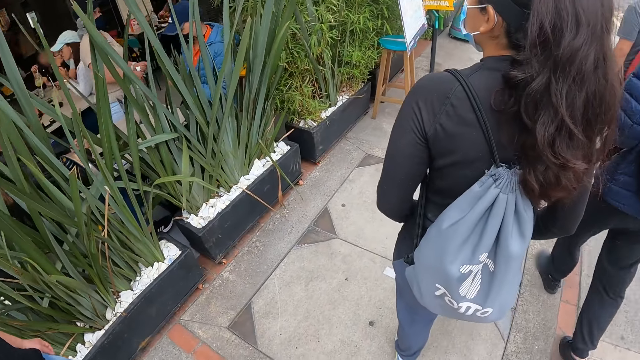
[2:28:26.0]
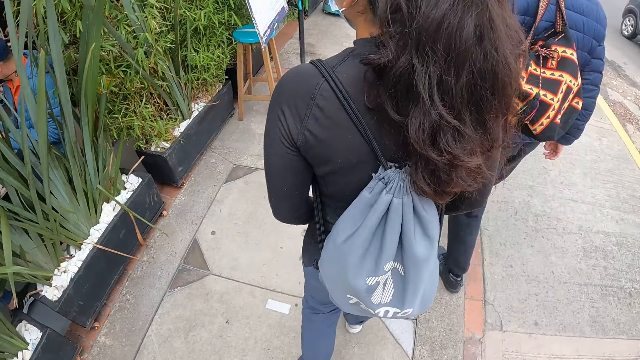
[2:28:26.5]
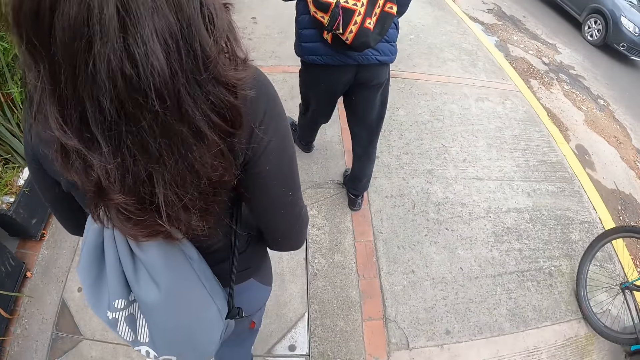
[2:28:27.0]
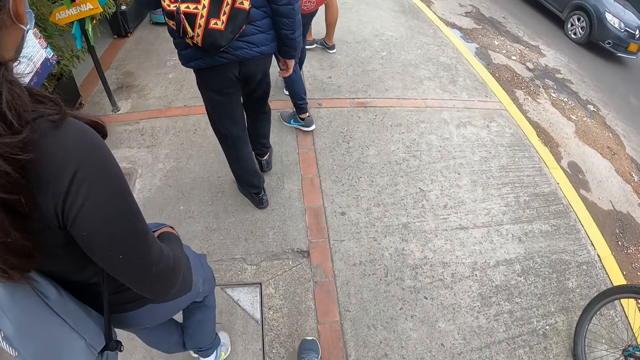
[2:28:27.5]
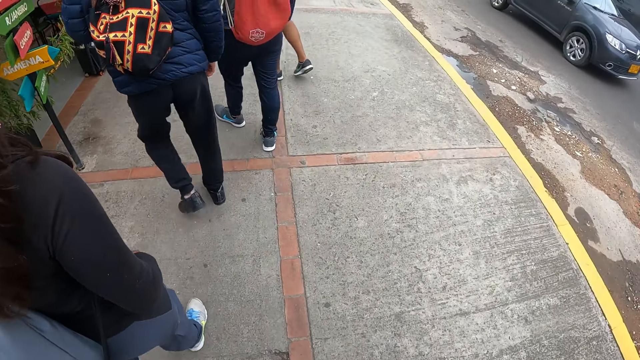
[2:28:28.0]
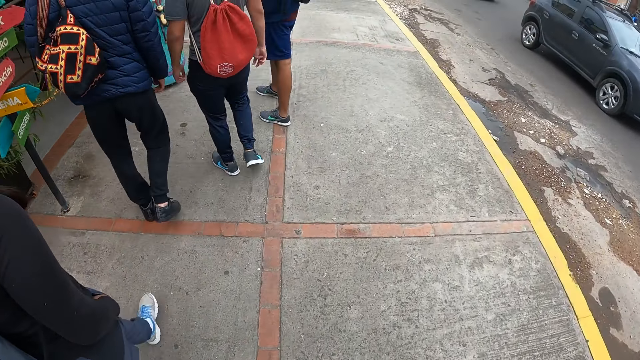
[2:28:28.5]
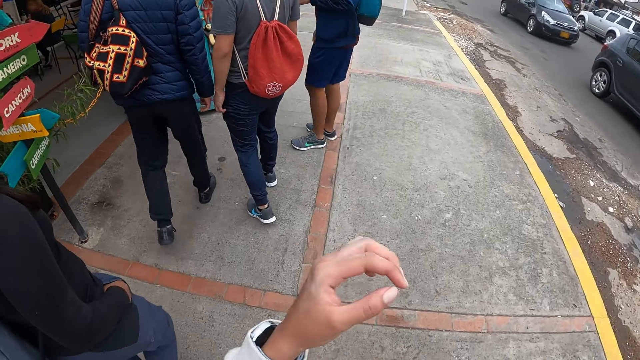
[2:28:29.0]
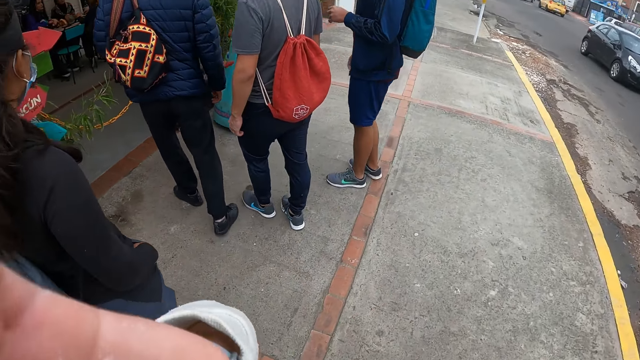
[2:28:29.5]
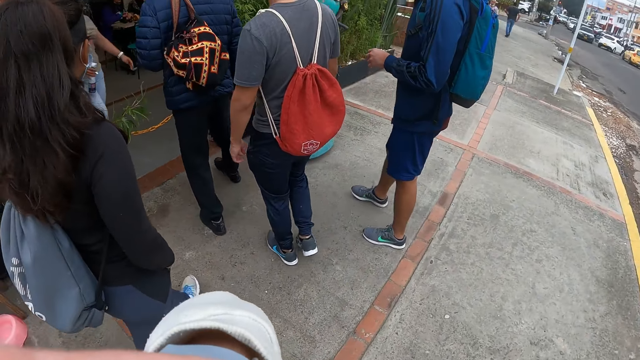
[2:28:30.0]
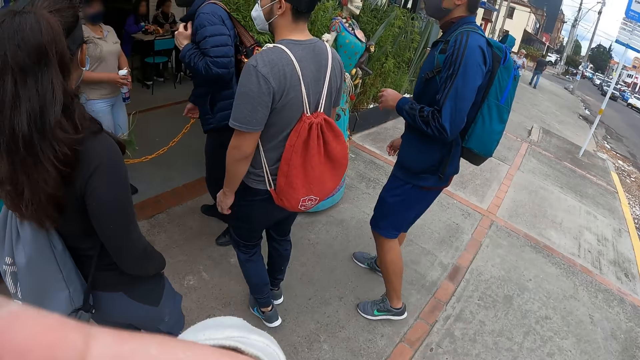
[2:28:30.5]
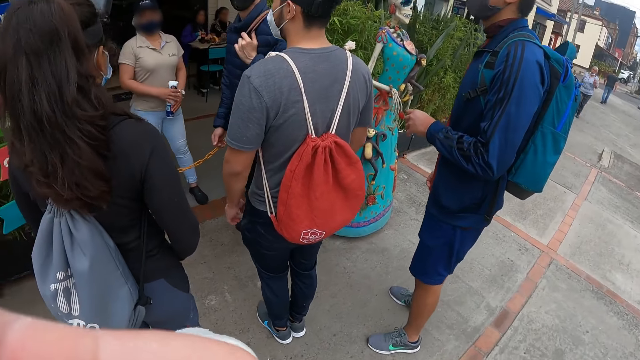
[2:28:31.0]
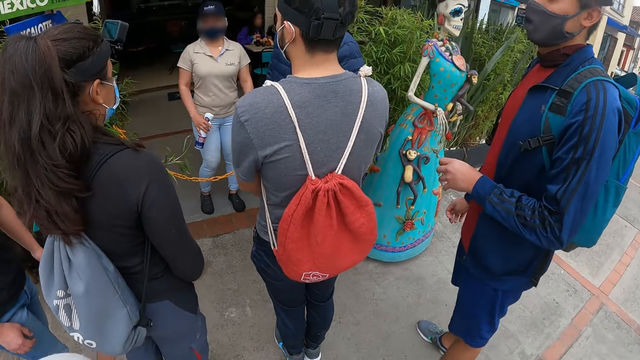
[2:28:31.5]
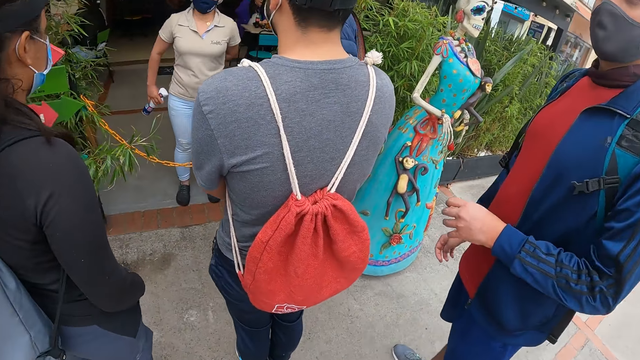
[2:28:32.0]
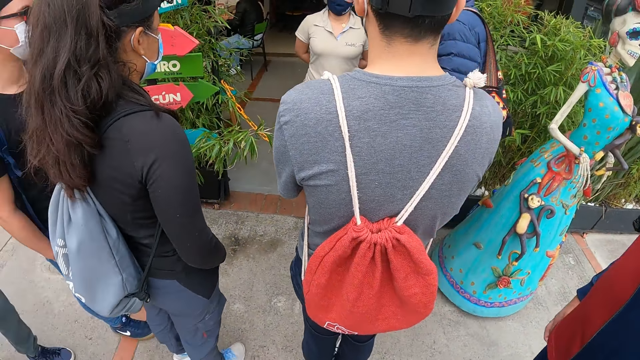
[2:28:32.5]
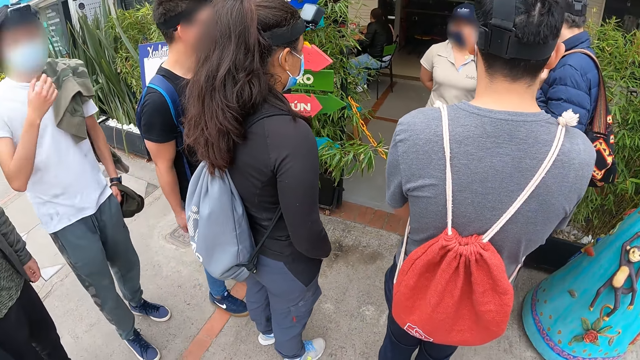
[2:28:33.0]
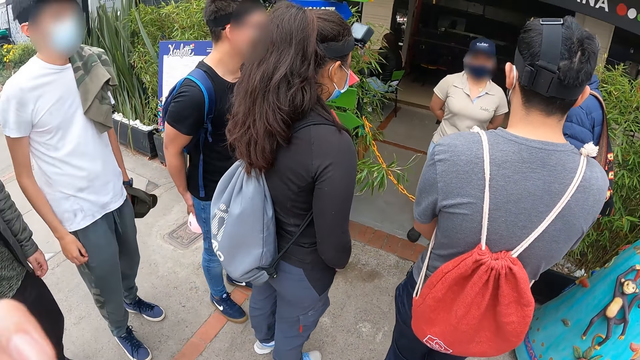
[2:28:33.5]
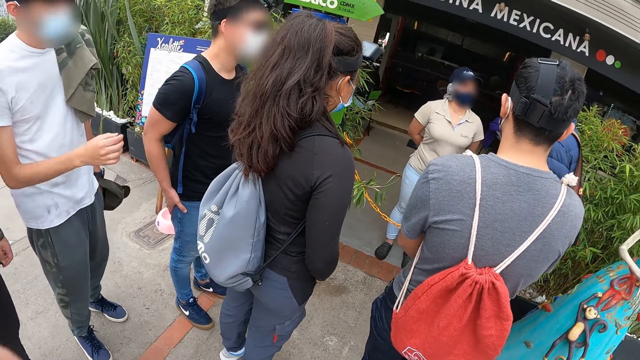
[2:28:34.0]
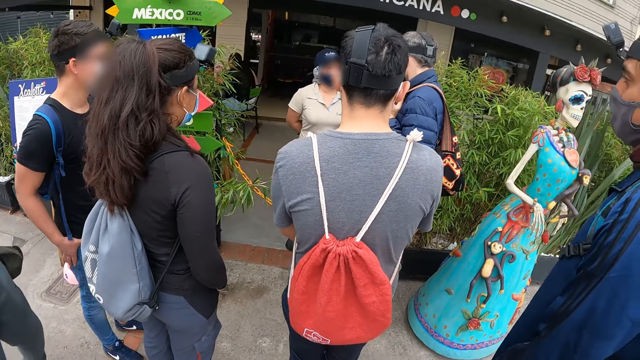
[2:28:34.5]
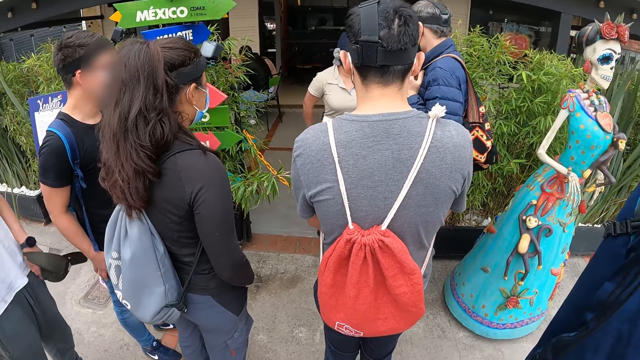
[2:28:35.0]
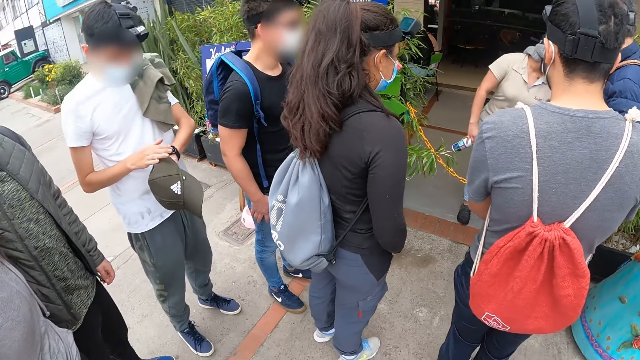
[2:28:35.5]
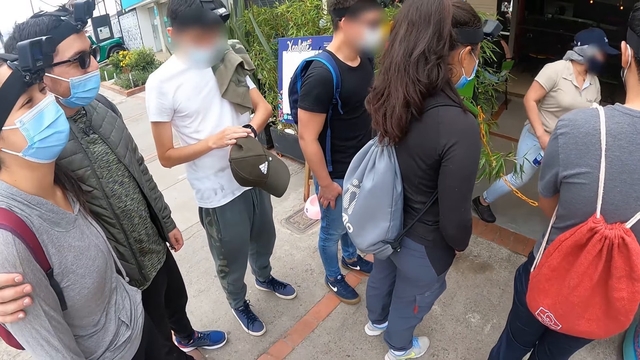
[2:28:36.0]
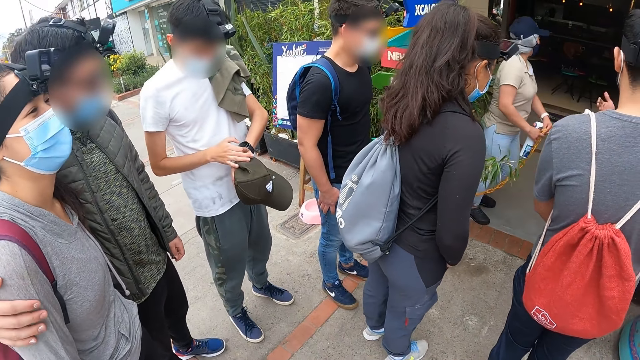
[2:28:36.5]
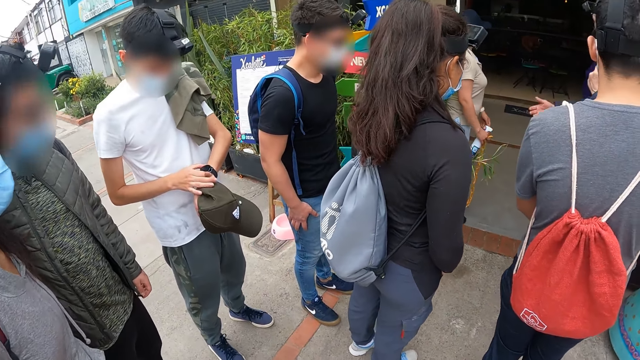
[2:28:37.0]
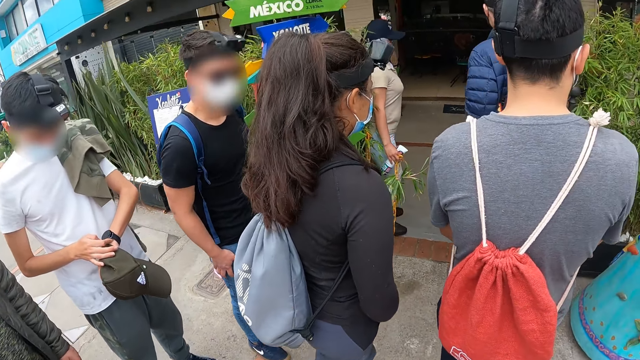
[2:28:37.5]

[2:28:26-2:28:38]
The camera wearer does something. A woman interacts with the camera wearer and the group of people. The camera wearer looks around.

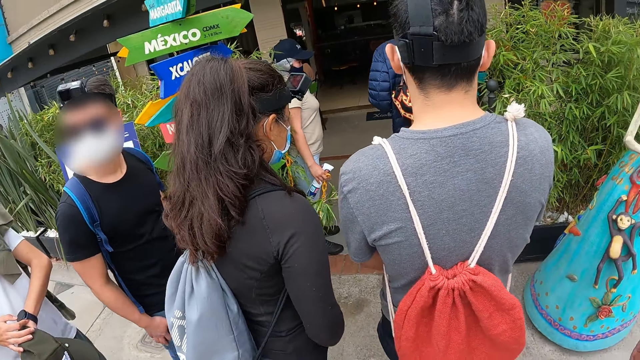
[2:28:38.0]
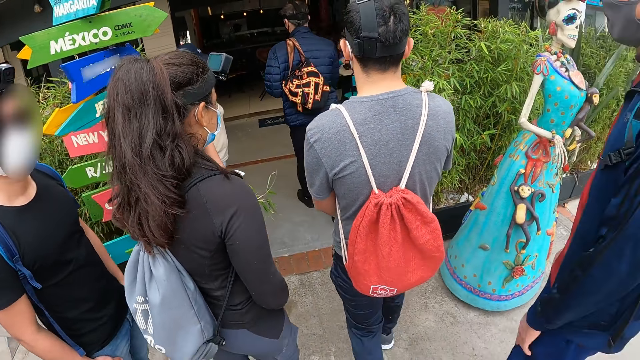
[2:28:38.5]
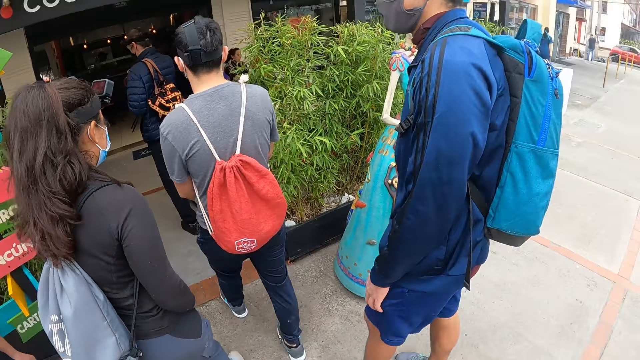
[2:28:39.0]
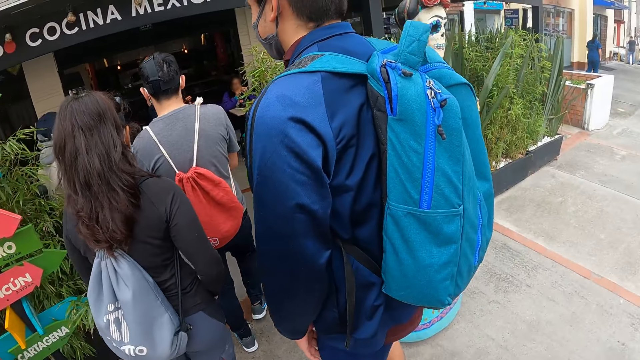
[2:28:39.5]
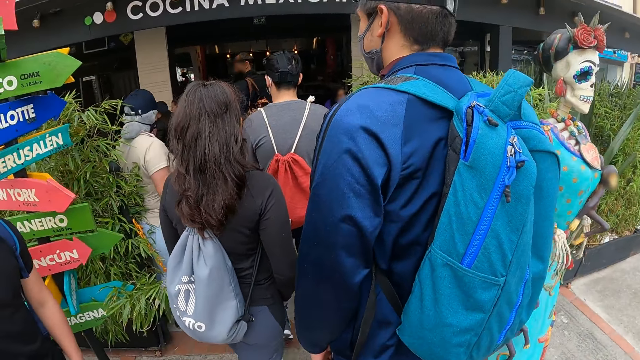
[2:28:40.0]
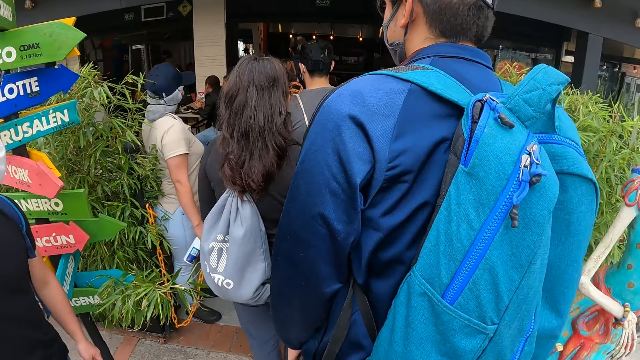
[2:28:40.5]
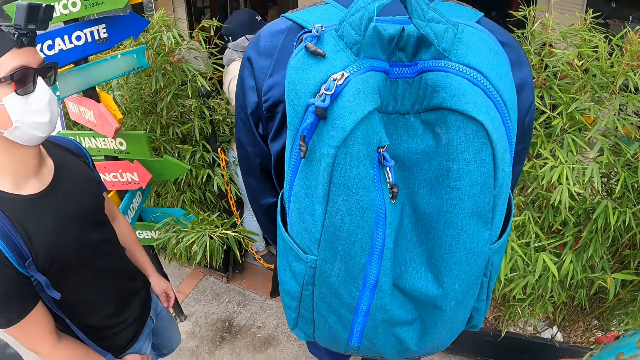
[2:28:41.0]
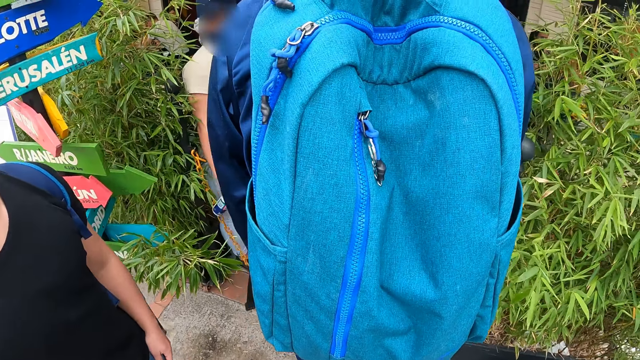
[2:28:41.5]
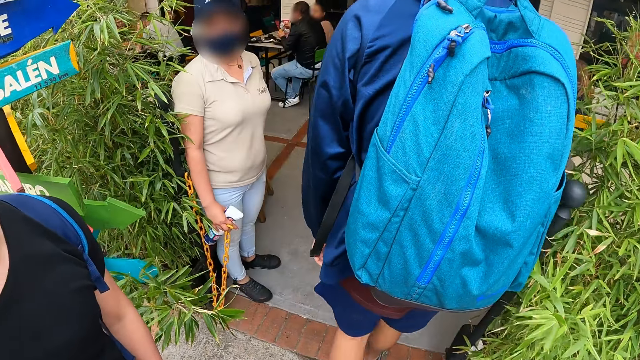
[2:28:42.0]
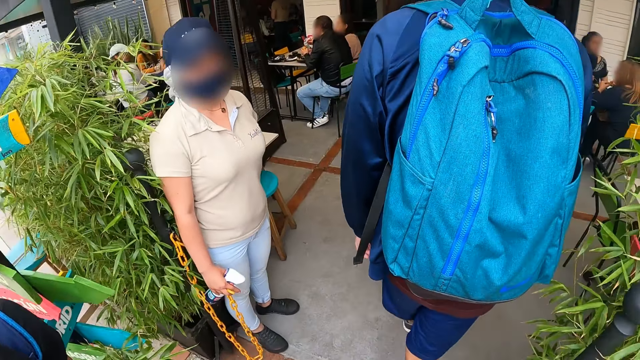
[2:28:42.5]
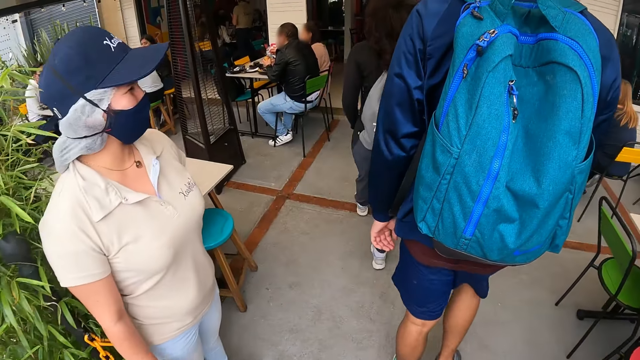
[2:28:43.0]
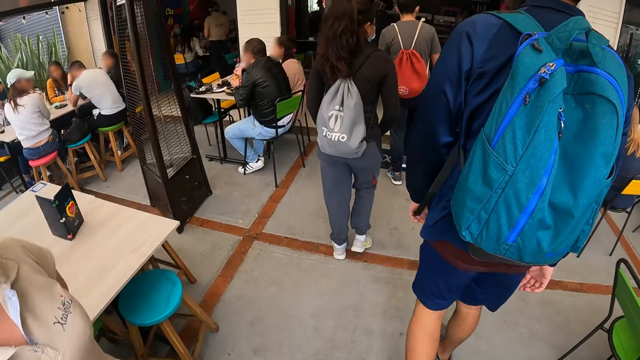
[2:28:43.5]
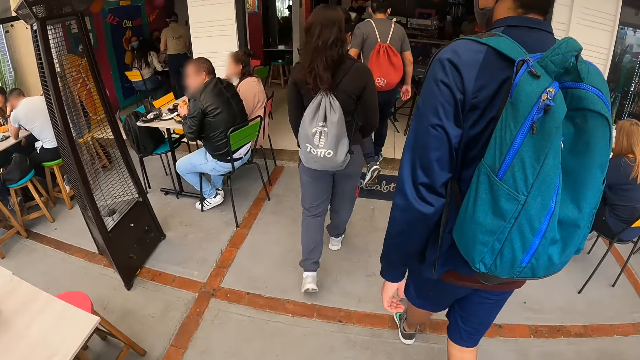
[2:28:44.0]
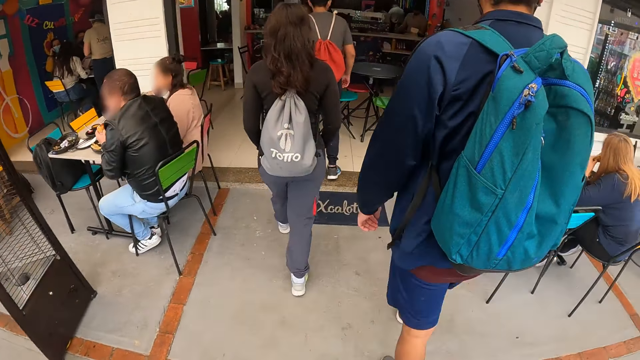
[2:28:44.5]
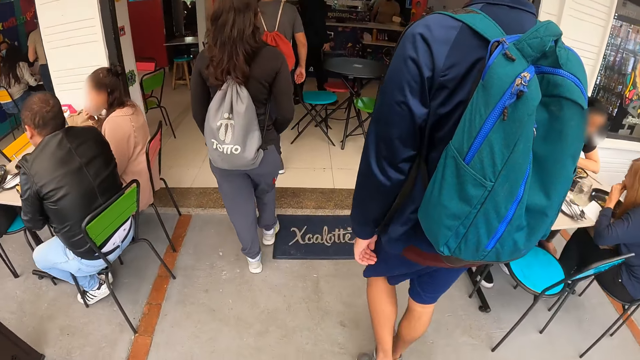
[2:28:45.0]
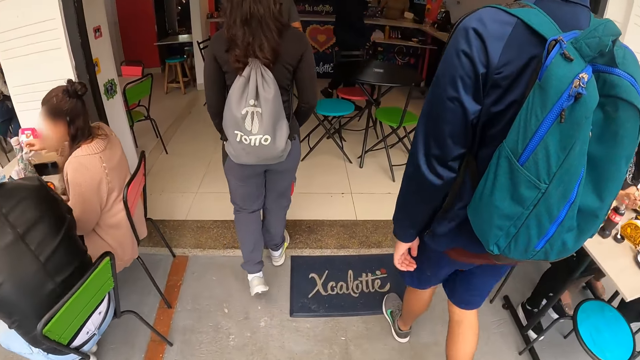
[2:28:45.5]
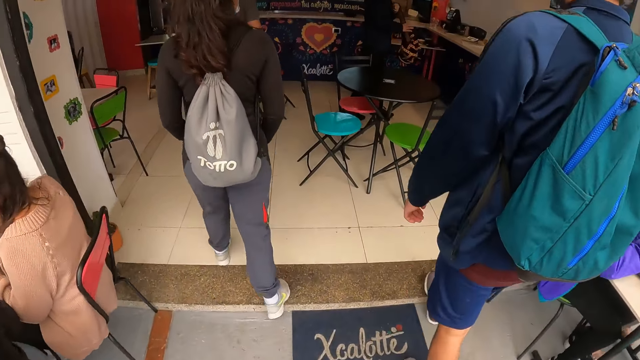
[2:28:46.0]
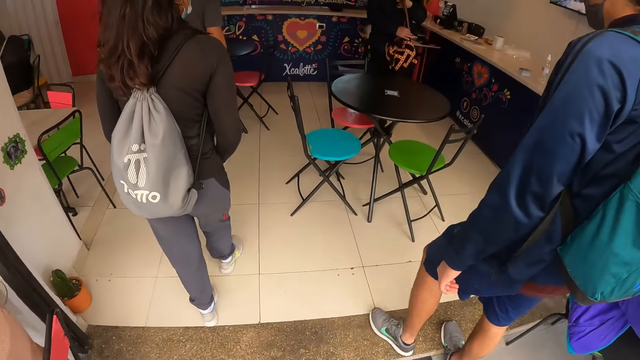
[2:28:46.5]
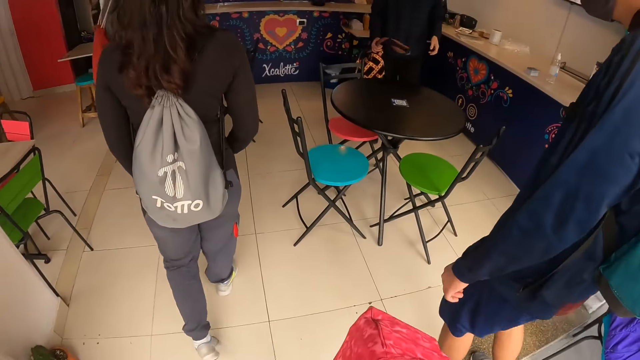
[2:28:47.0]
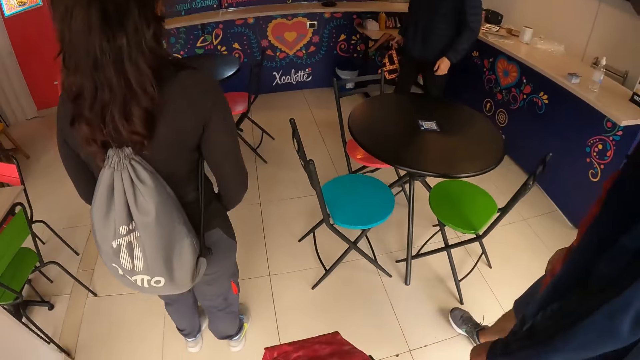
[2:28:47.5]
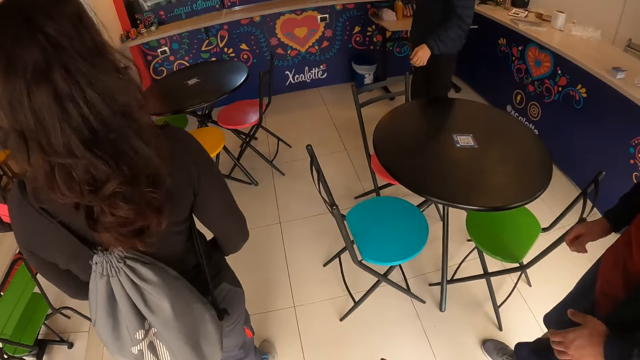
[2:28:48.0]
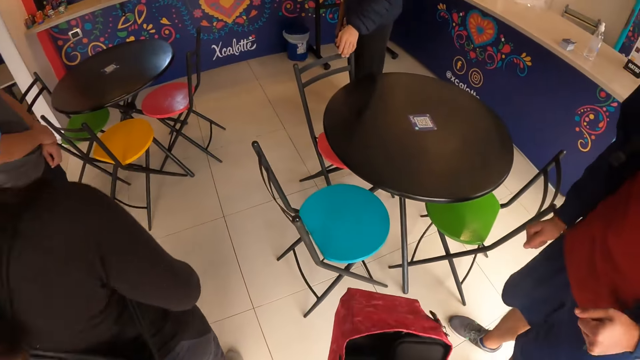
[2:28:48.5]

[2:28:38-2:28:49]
The camera wearer walks into a restaurant with the group of people.
